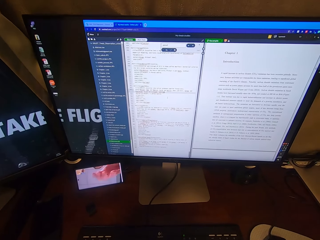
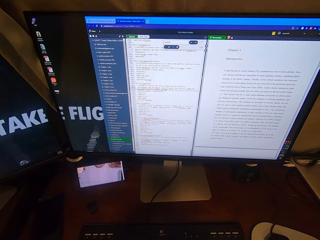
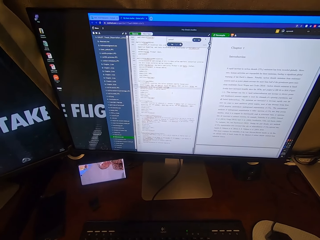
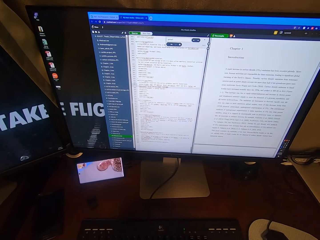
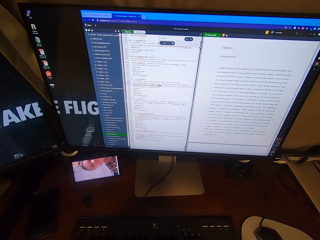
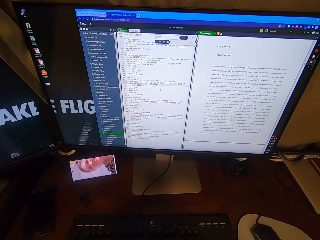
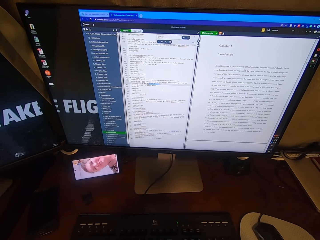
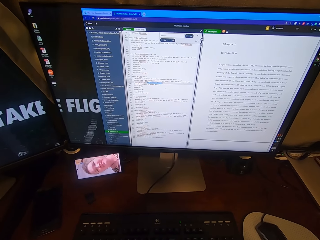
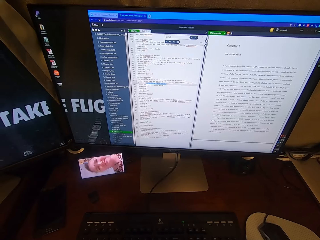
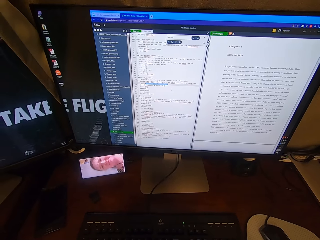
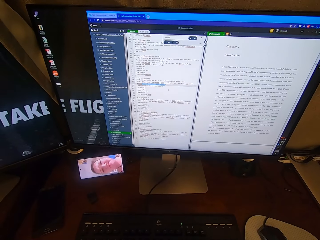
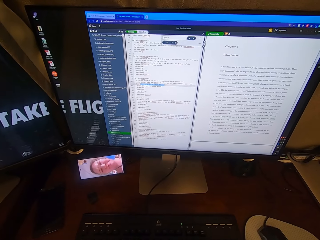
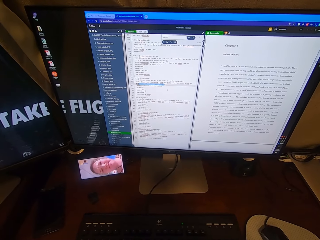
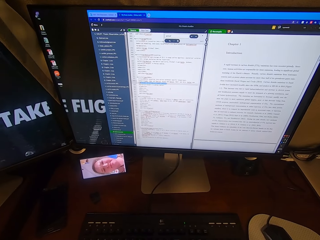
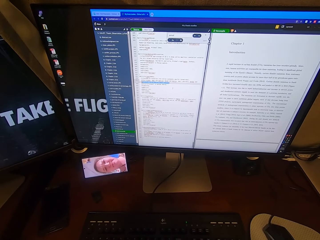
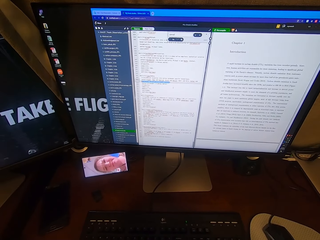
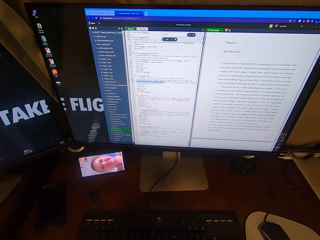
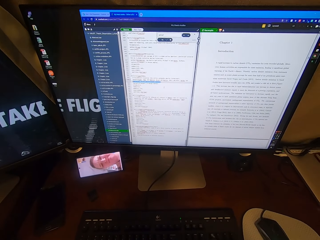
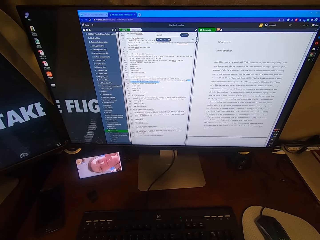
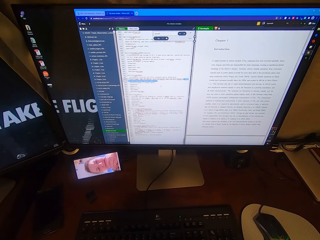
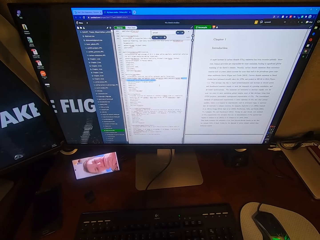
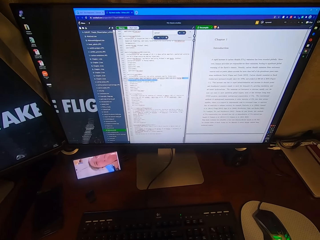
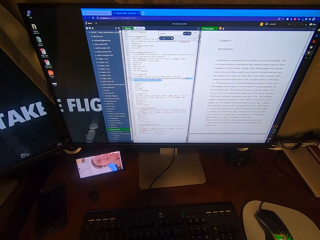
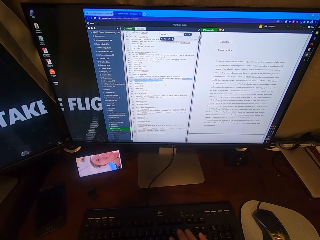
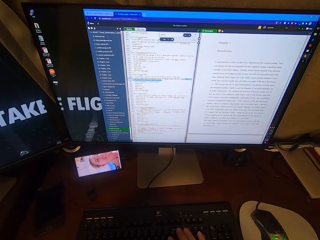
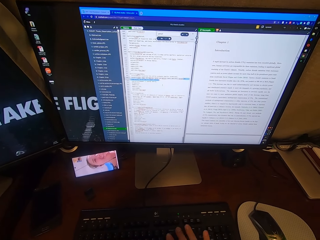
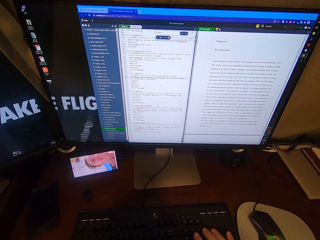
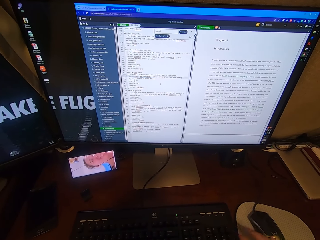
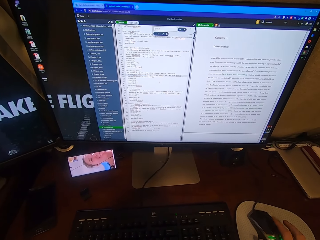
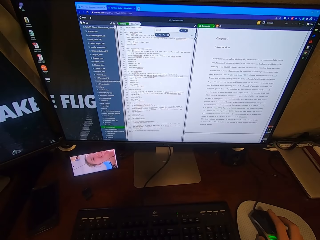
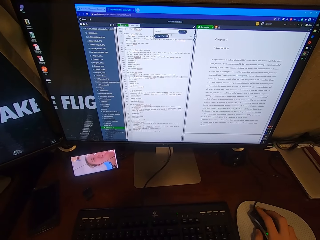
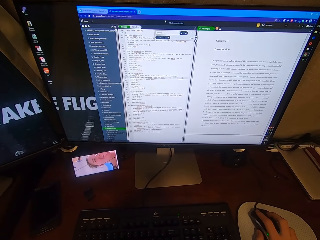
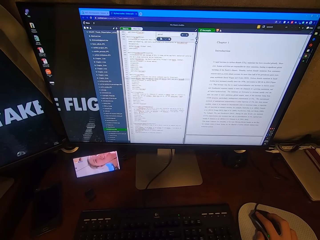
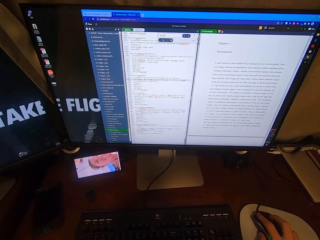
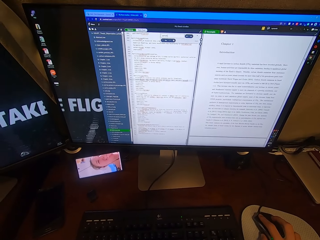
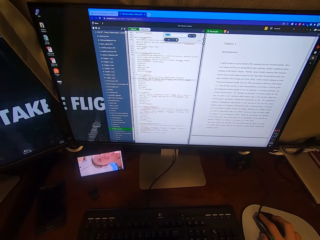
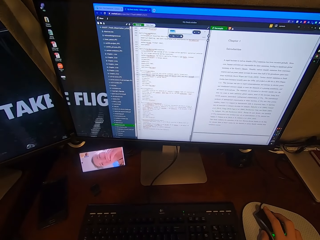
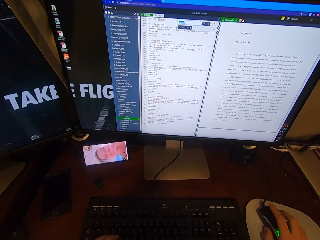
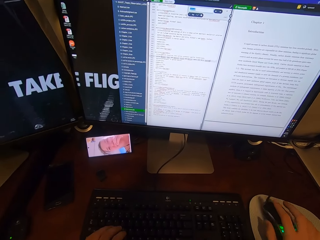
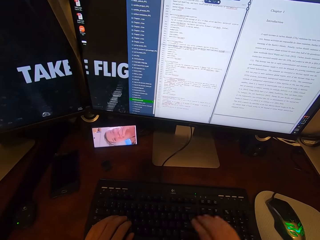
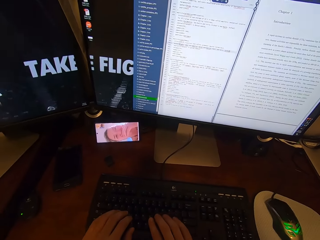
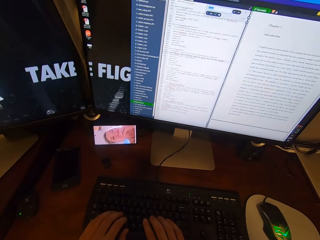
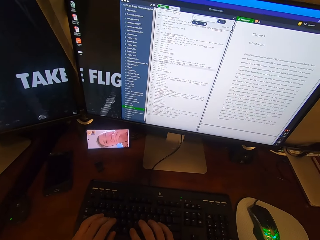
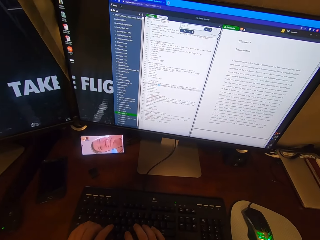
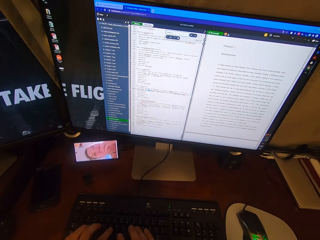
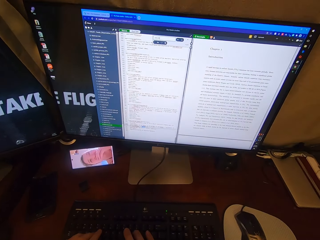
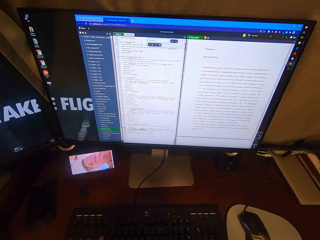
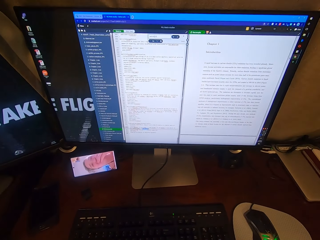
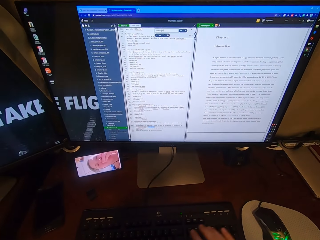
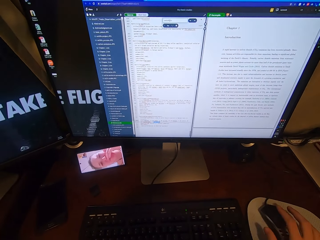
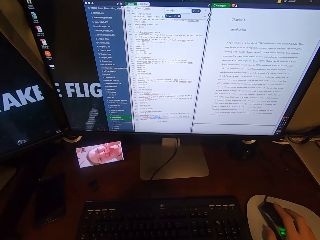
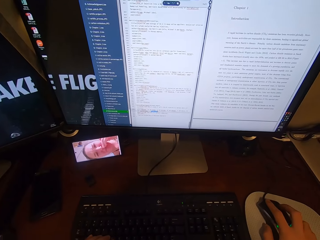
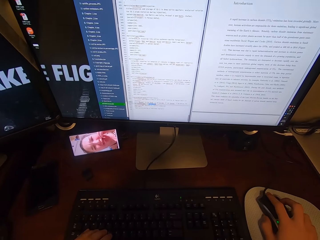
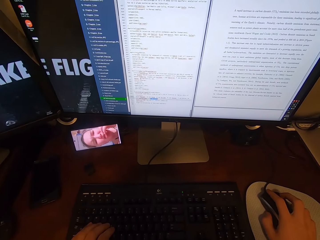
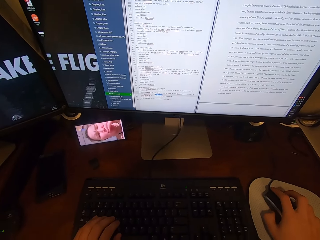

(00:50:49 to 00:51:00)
The camera wearer types on the keyboard attached to the desktop computer with his hands. He scrolls the computer. He clicks on the USB mouse attached to the desktop computer with his right hand. He types on the keyboard with his hands.

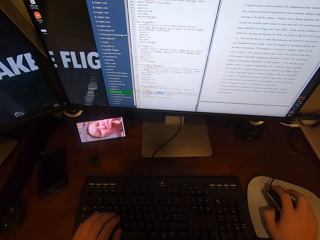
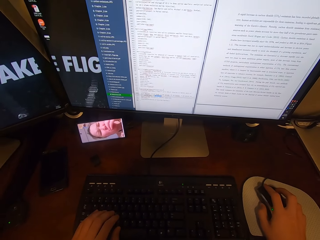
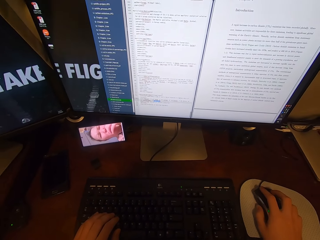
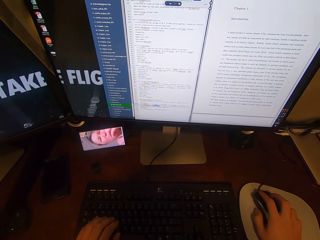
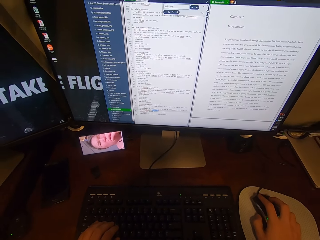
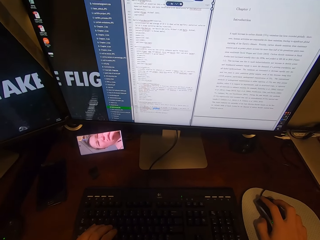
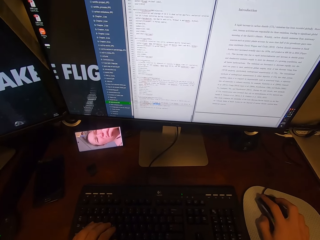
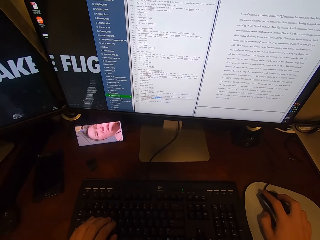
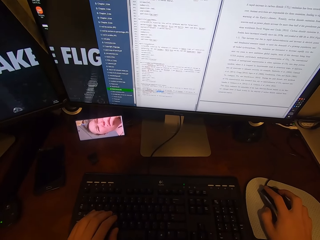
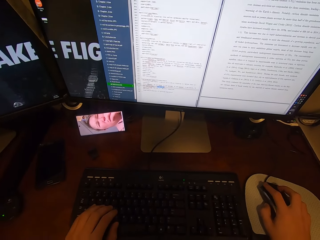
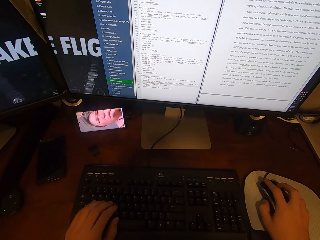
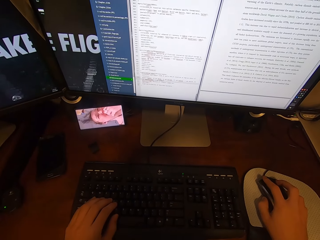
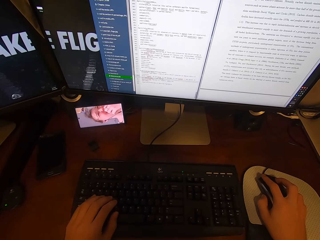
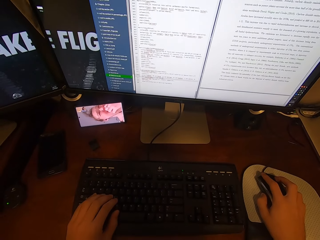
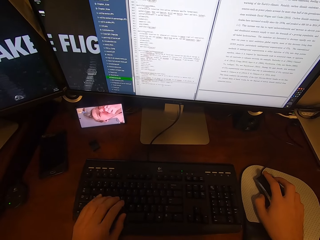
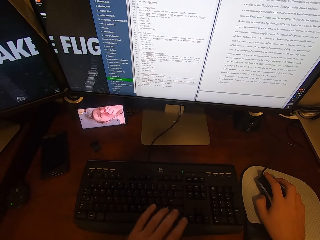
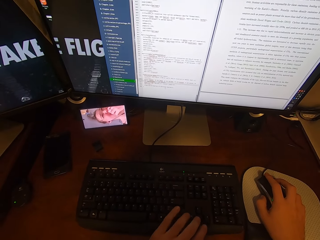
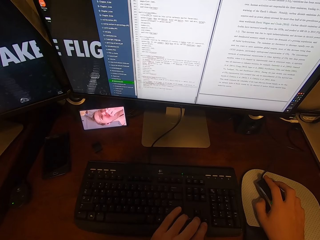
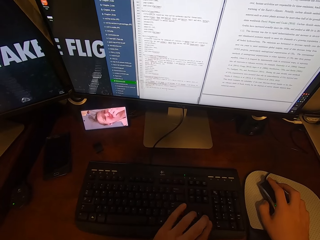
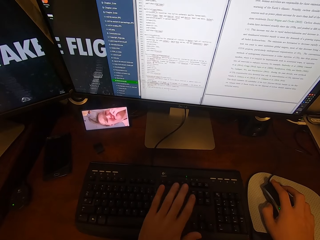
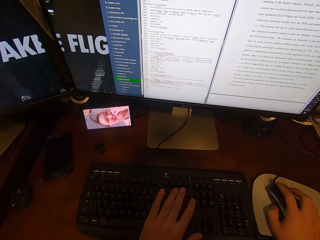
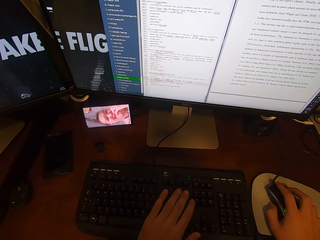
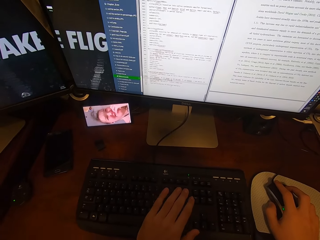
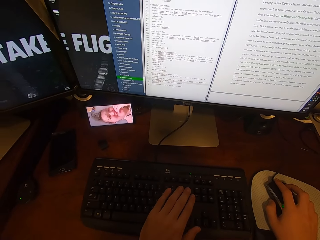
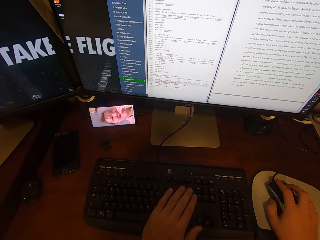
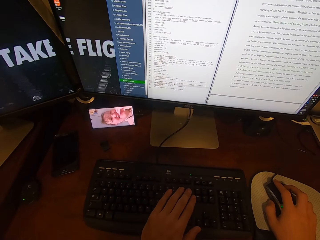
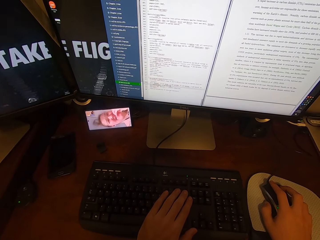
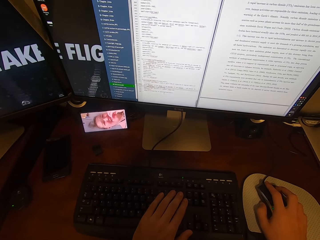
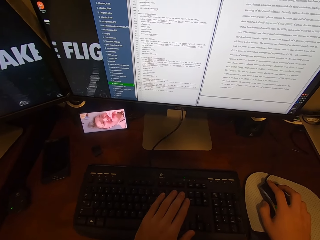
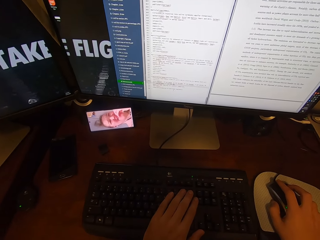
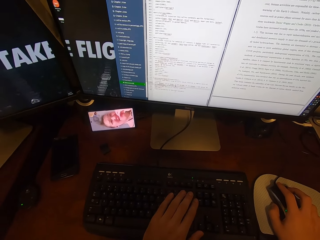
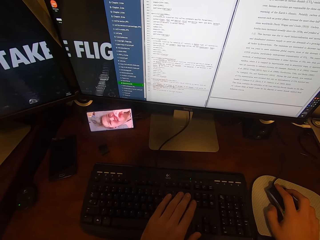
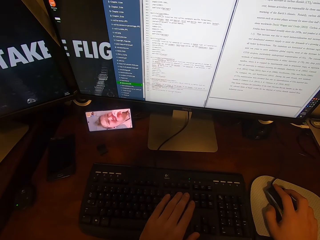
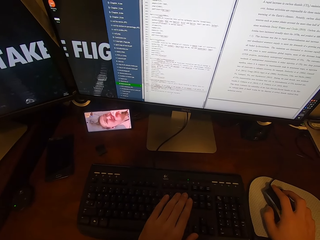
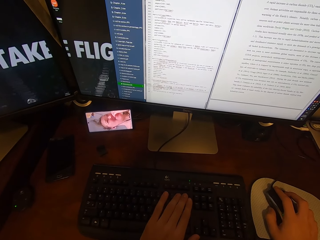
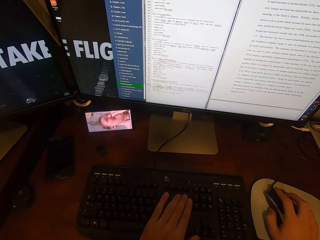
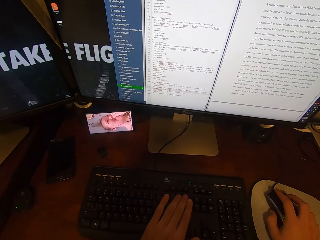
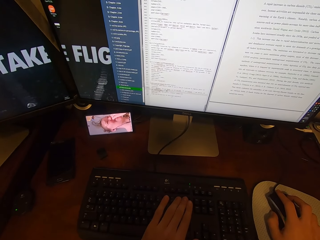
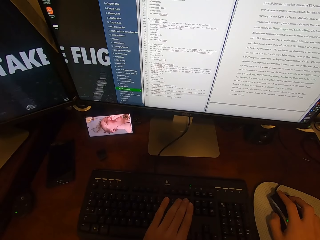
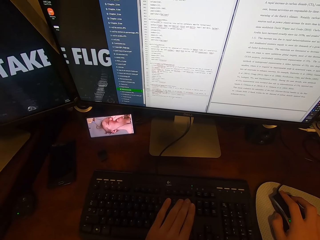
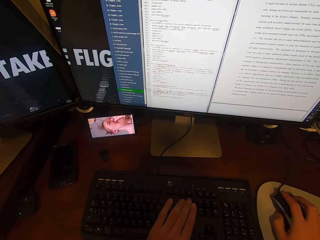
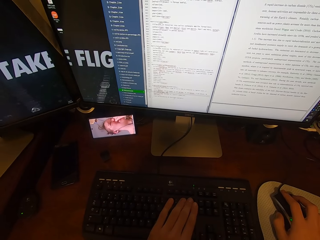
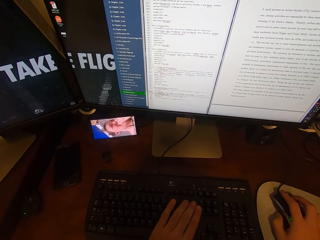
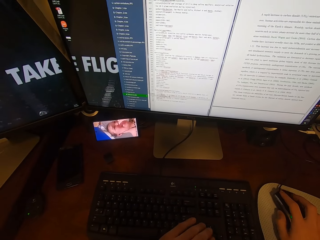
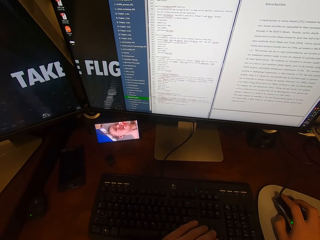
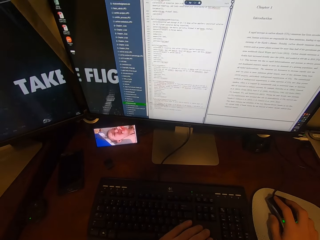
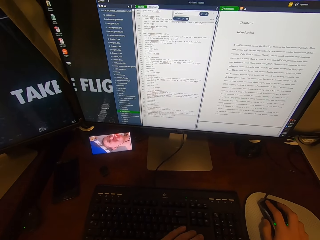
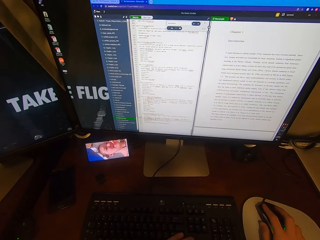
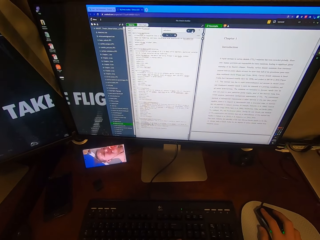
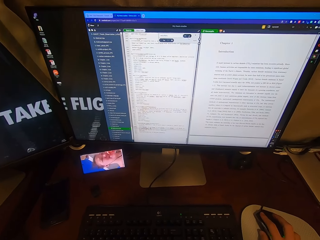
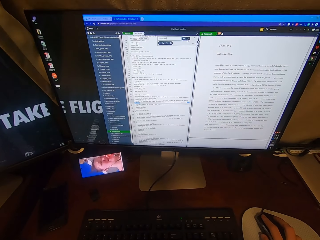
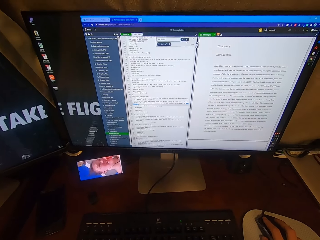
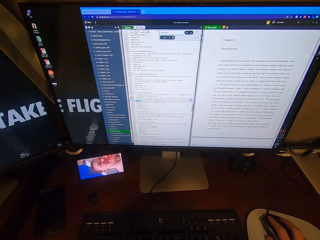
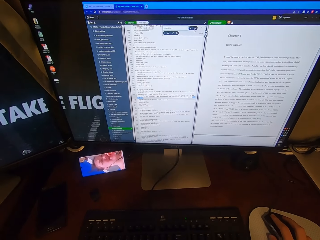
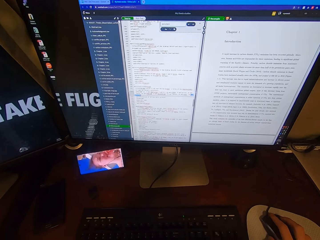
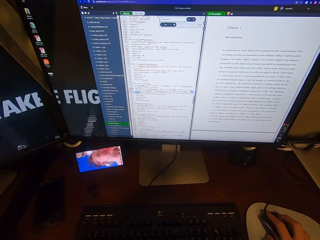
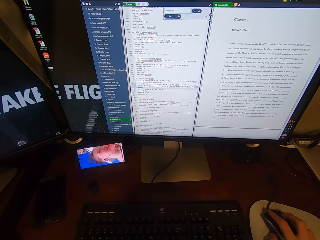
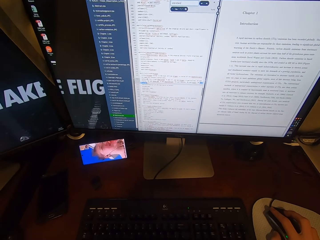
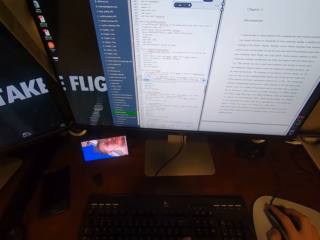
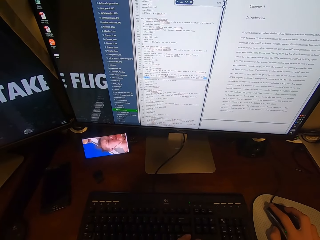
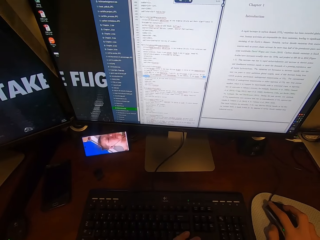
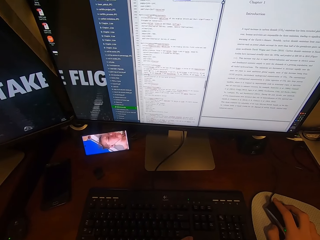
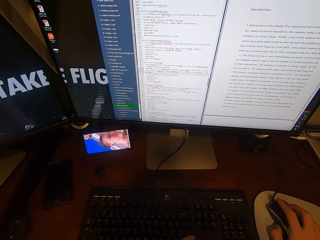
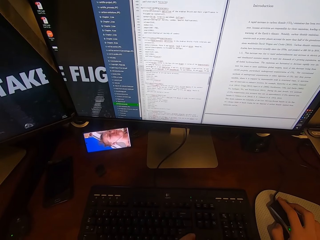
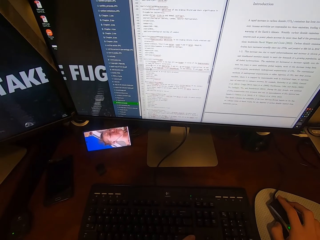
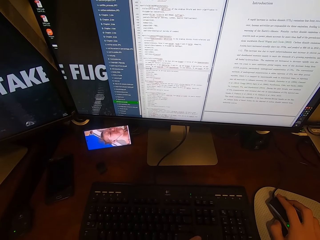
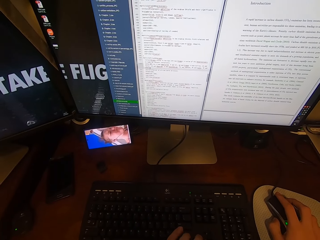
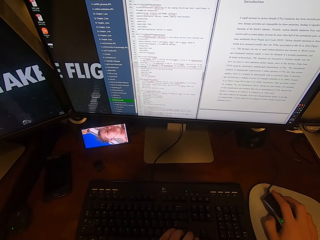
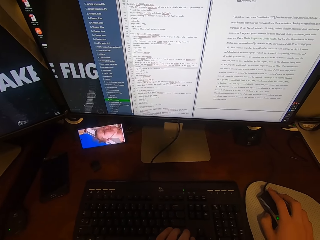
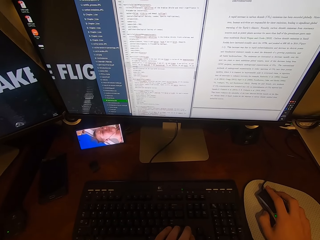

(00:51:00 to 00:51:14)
The camera wearer clicks on the USB mouse attached to the desktop computer with his right hand. He types on the keyboard attached to the desktop computer with his left hand.
